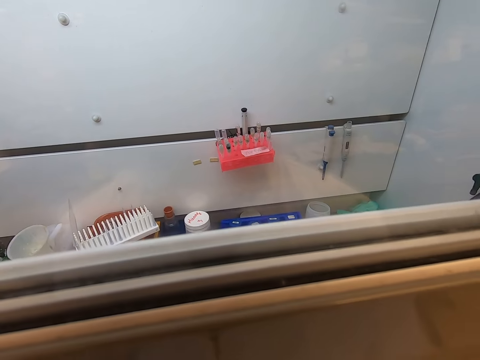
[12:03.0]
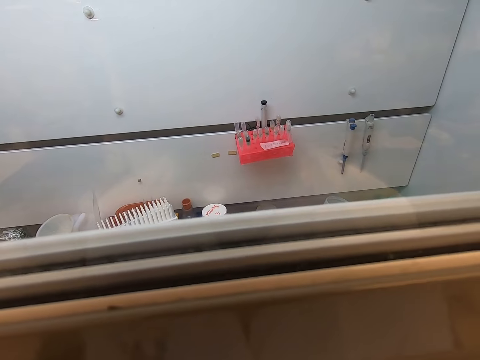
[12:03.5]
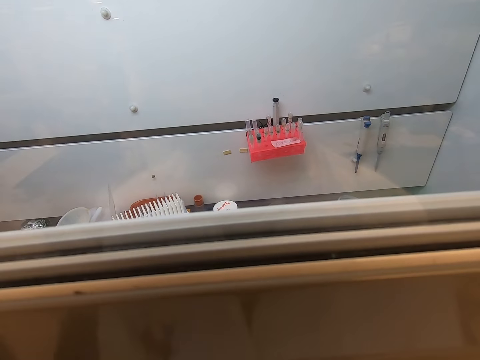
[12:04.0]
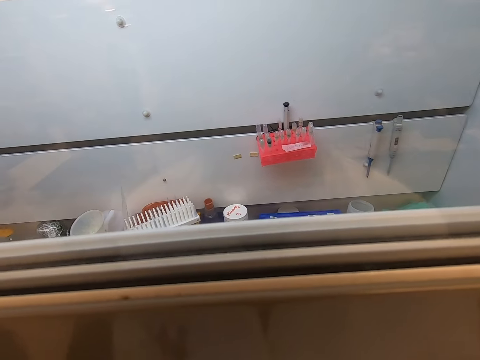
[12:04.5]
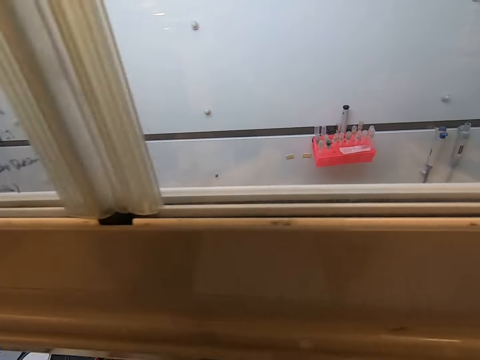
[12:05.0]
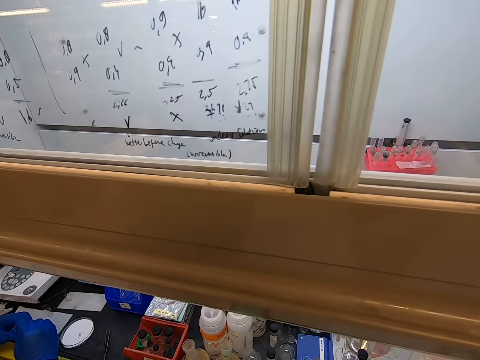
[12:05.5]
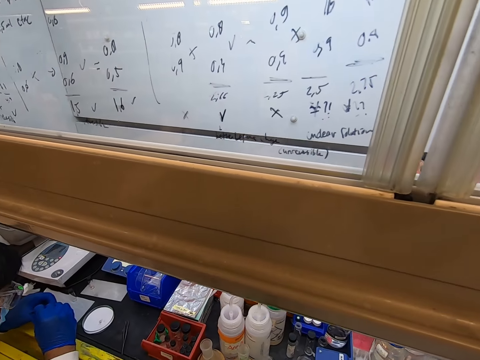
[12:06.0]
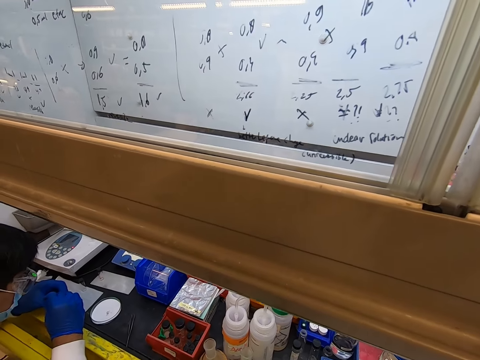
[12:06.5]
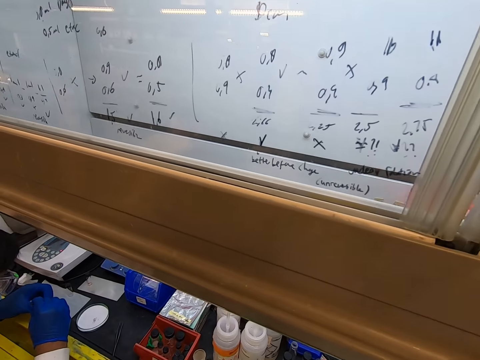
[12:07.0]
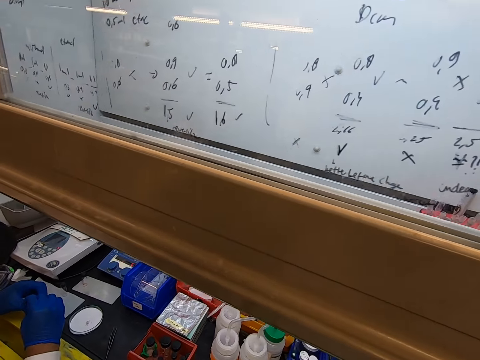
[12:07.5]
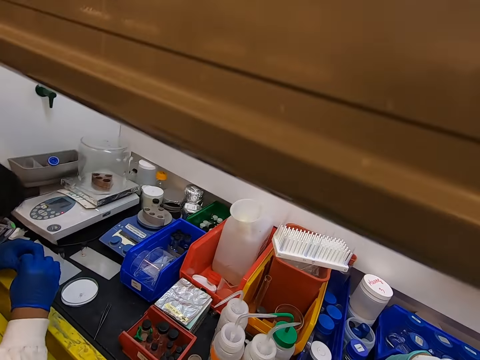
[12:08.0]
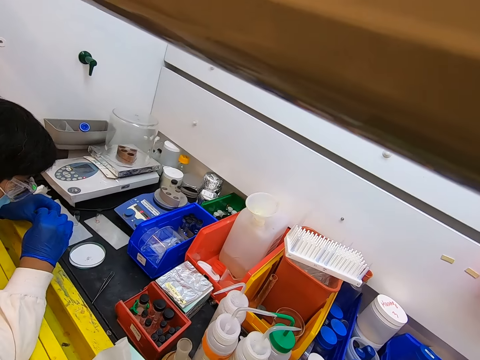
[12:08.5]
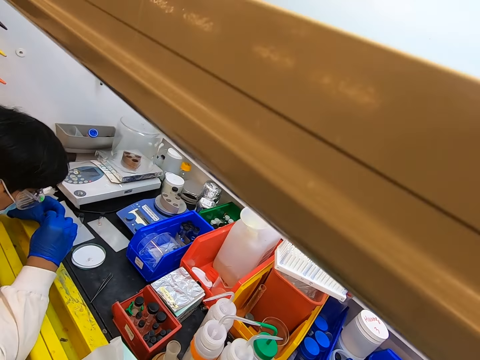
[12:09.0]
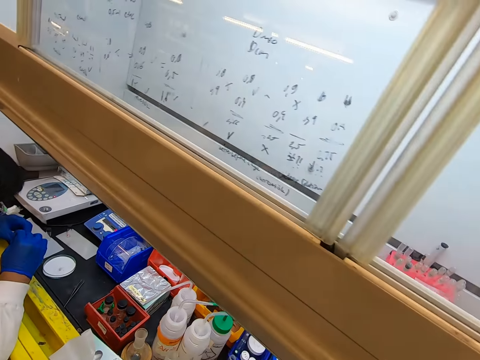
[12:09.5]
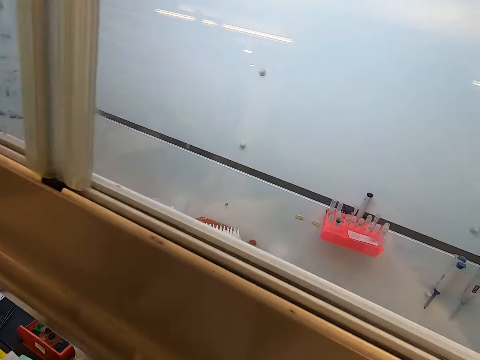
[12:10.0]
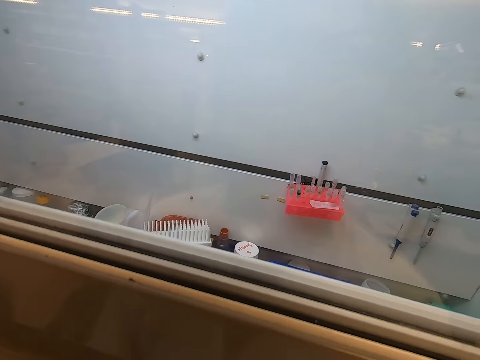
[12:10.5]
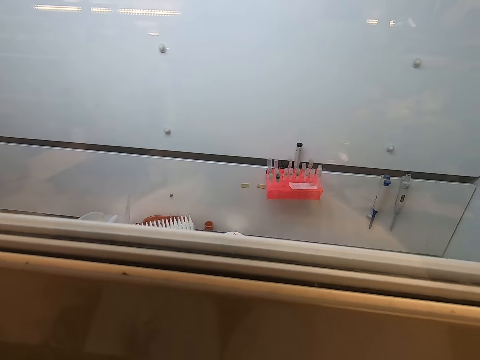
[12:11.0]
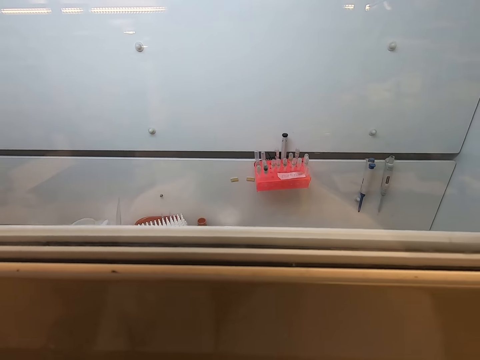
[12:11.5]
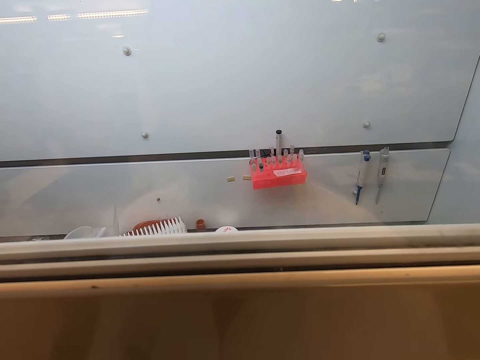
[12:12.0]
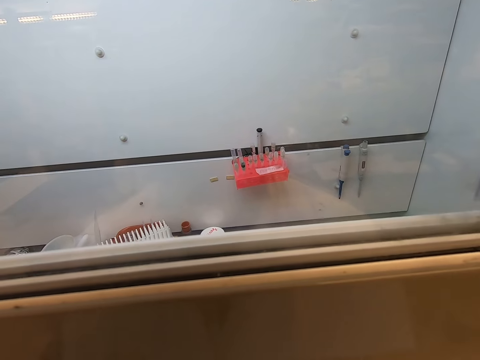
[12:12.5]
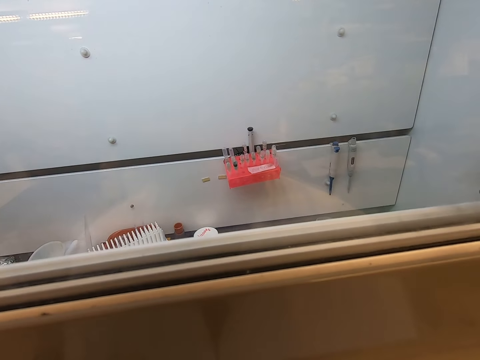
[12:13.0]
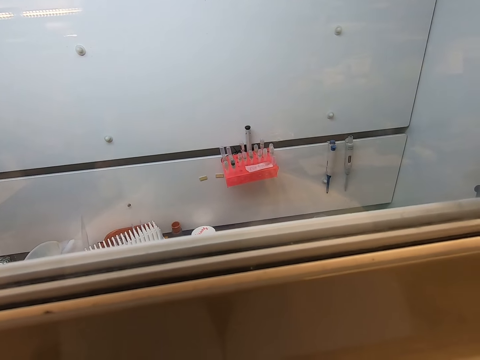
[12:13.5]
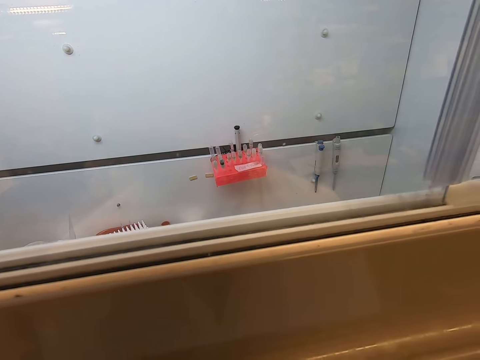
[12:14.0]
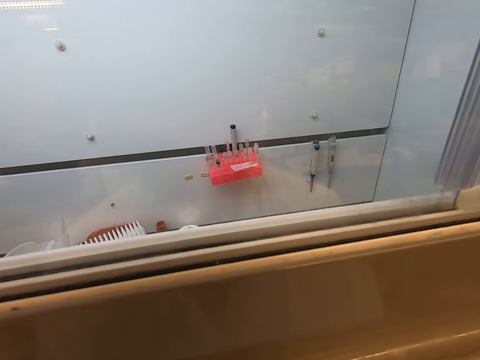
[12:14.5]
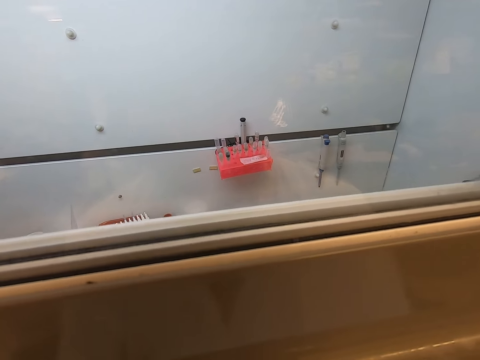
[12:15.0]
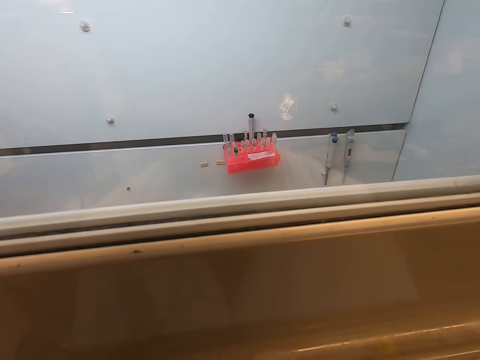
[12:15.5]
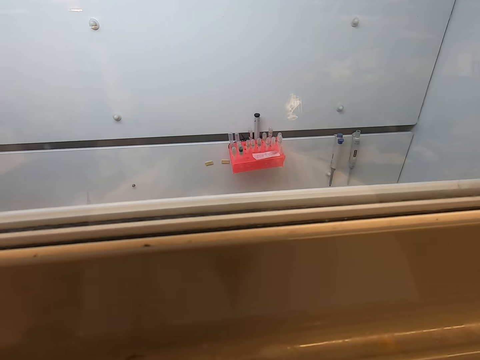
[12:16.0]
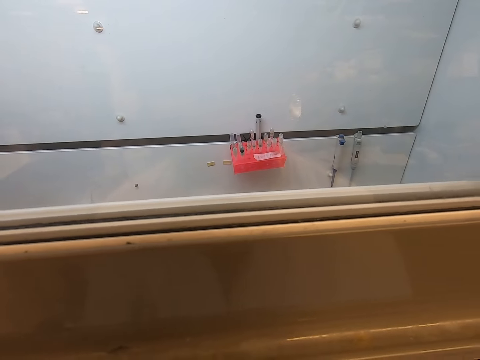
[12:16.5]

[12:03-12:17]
The camera wearer looks at a man. The man moves hands. The camera wearer looks around. They face the barrier.

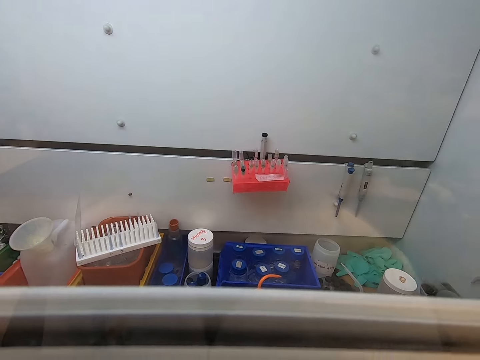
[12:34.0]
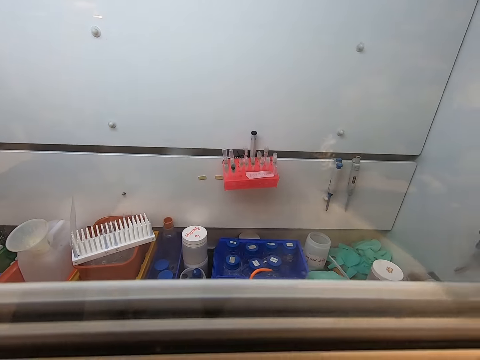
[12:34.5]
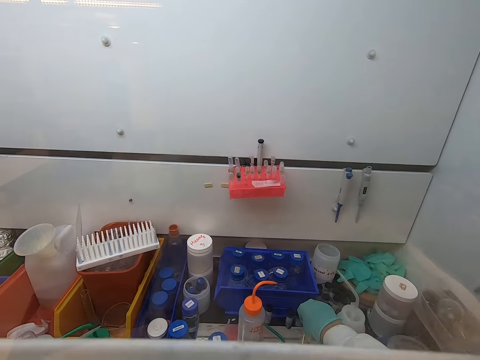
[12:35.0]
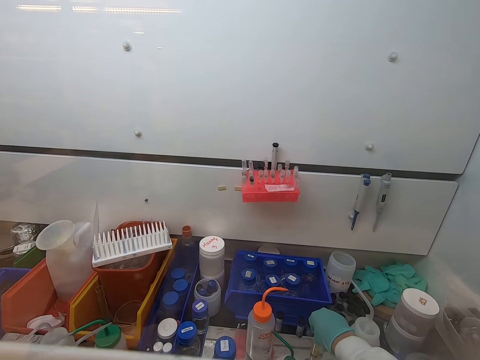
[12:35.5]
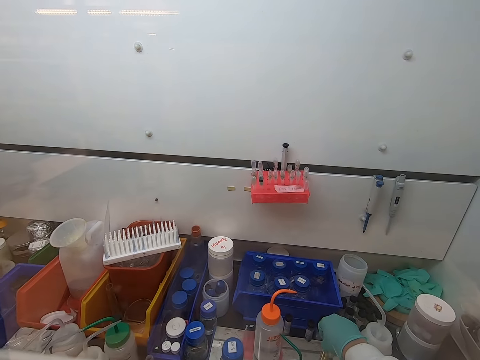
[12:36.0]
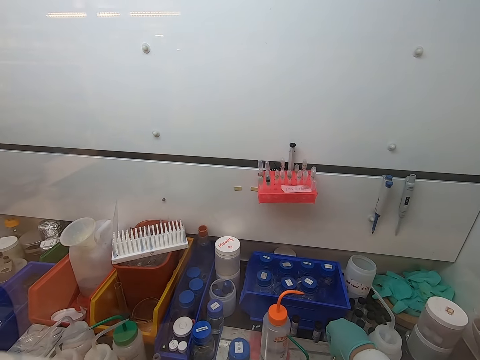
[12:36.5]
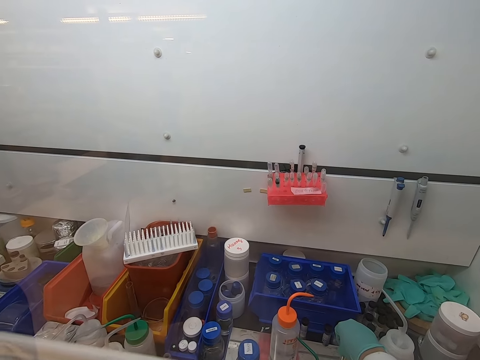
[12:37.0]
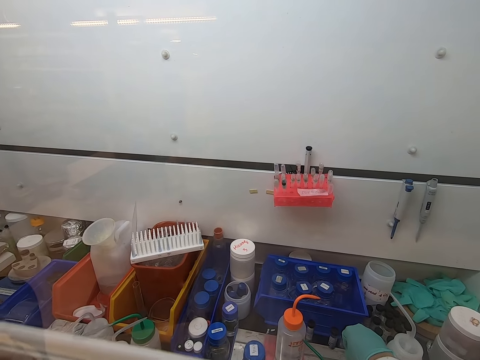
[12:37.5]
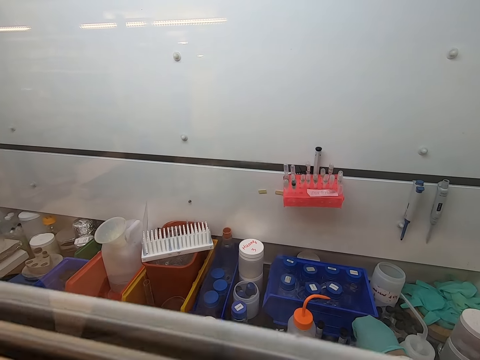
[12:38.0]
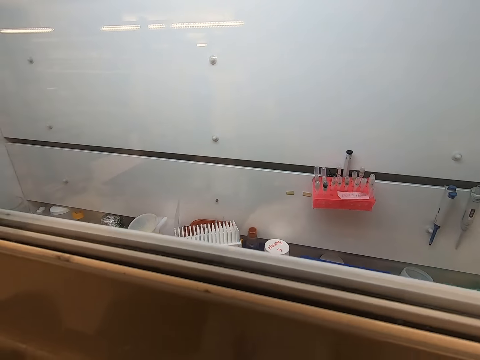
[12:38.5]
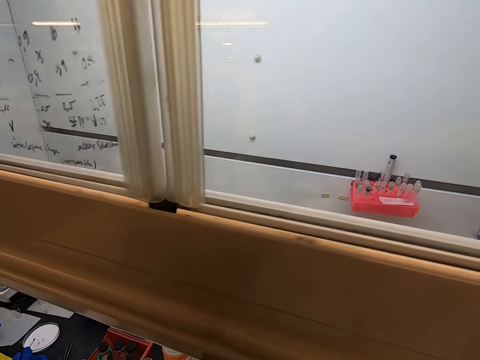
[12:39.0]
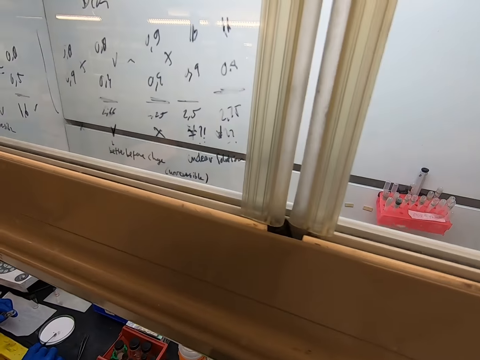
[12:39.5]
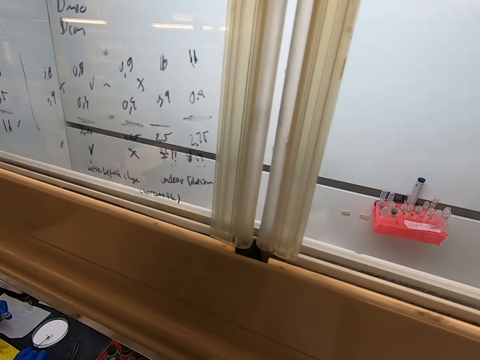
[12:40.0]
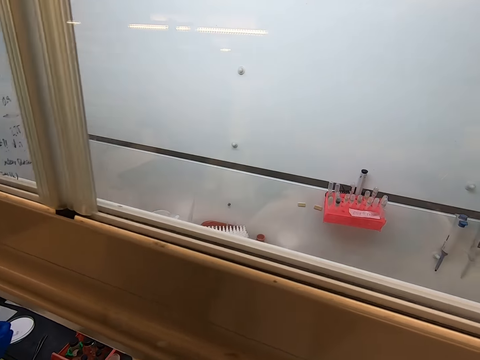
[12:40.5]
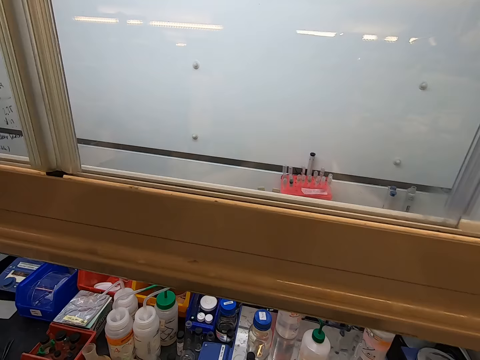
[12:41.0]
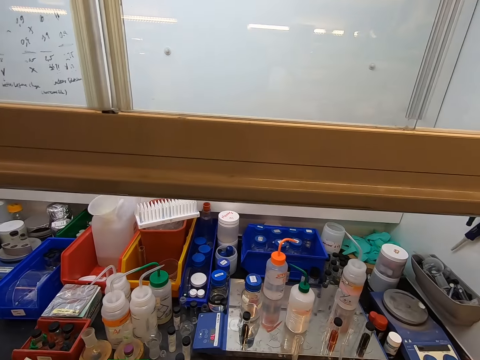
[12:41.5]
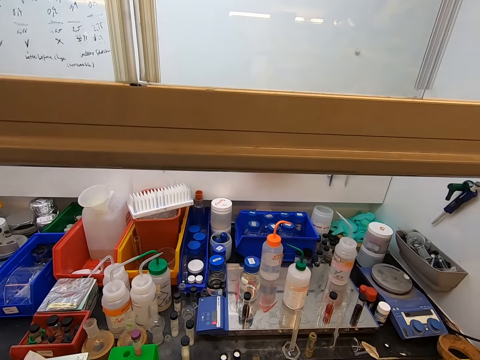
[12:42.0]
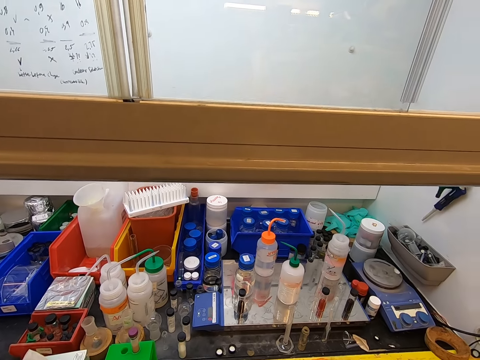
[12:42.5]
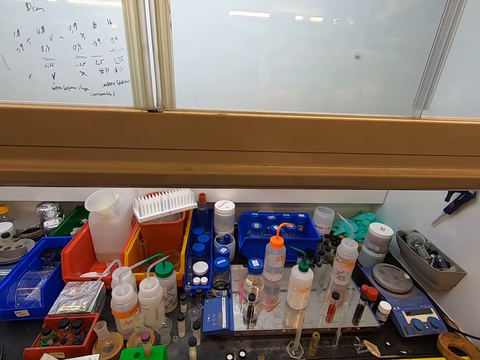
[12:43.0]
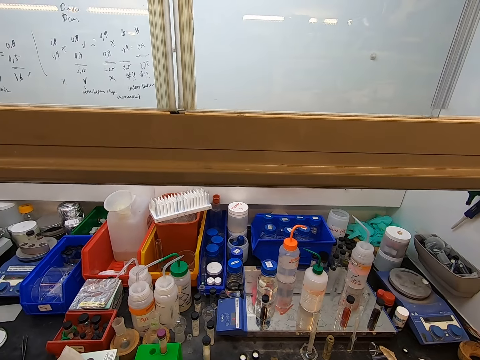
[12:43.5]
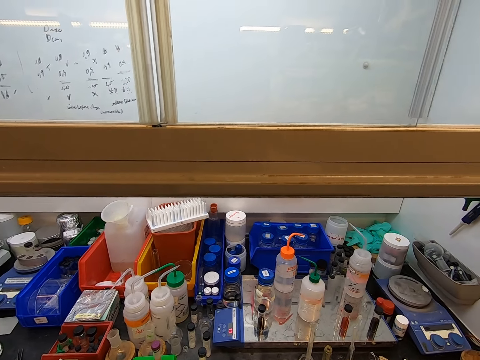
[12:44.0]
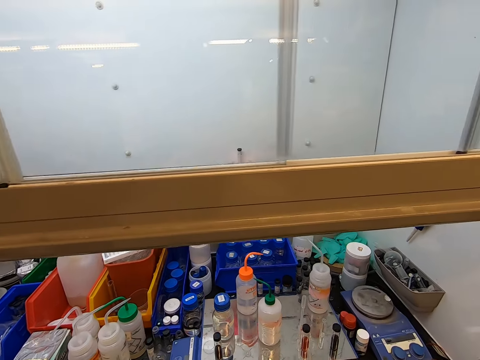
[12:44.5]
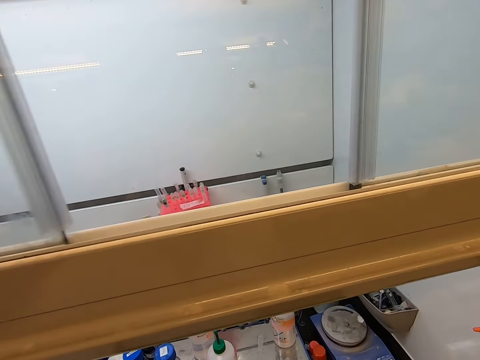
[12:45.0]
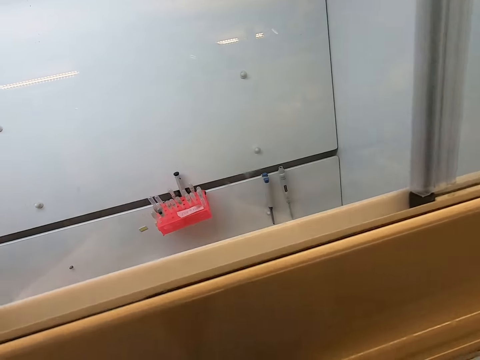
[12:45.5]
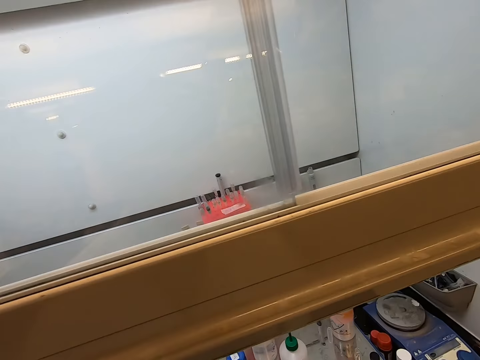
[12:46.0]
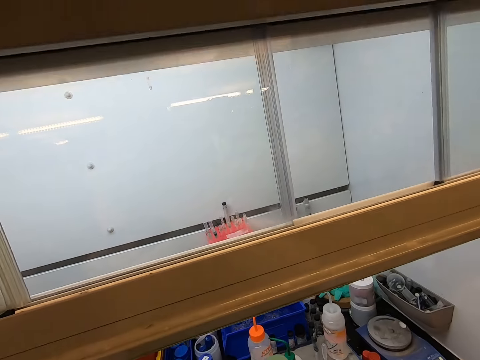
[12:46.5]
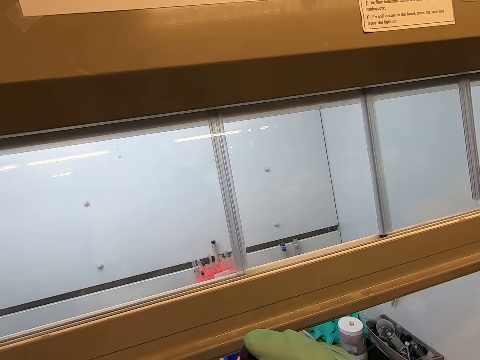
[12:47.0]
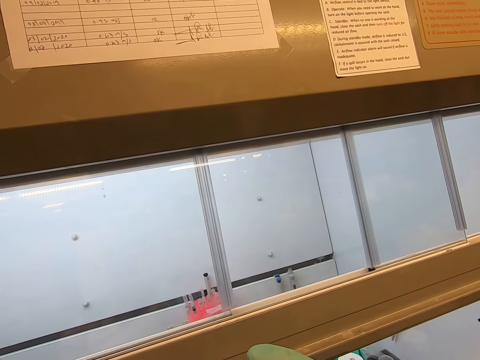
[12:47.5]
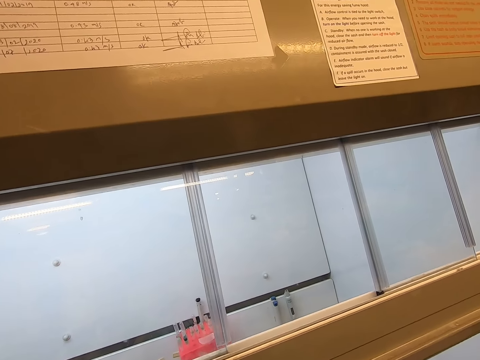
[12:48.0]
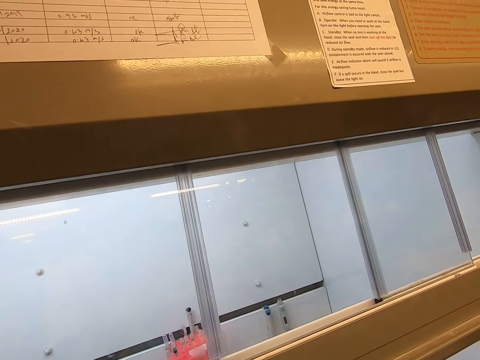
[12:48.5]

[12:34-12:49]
The camera wearer touches a tube. They look around. They look at the tubes.
